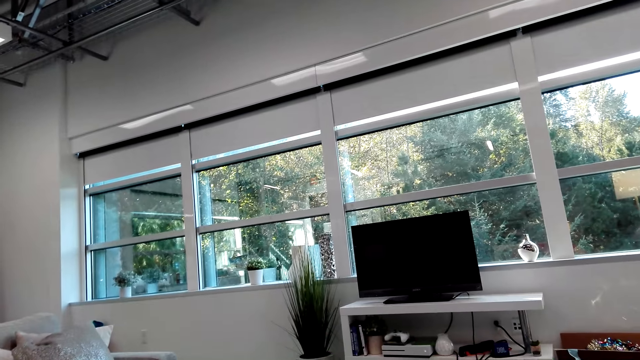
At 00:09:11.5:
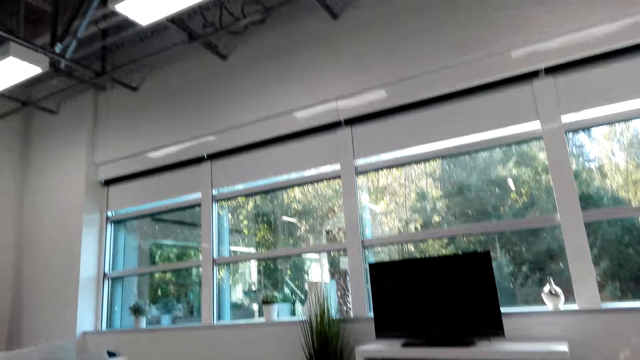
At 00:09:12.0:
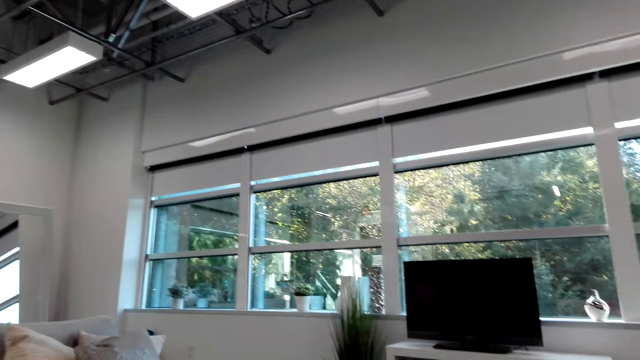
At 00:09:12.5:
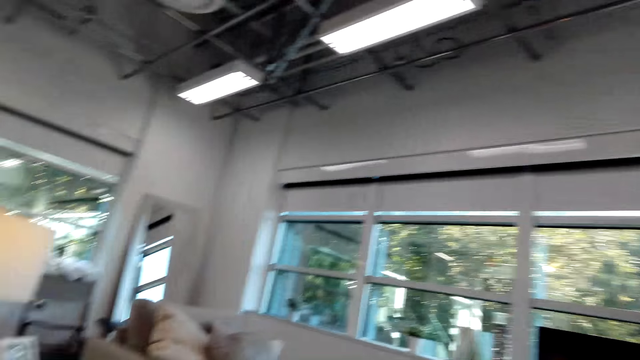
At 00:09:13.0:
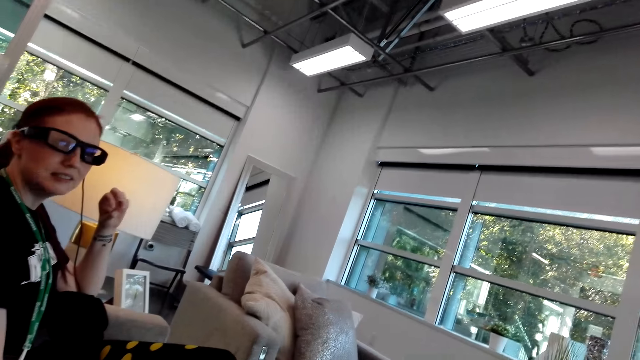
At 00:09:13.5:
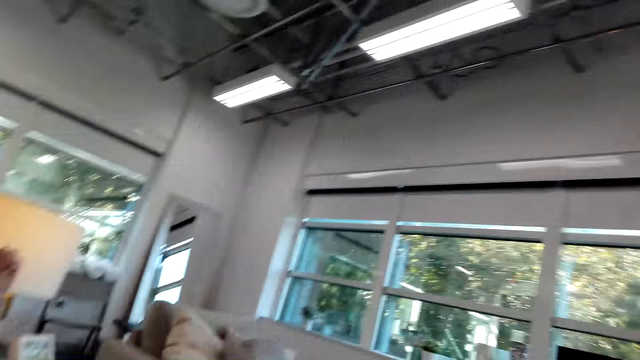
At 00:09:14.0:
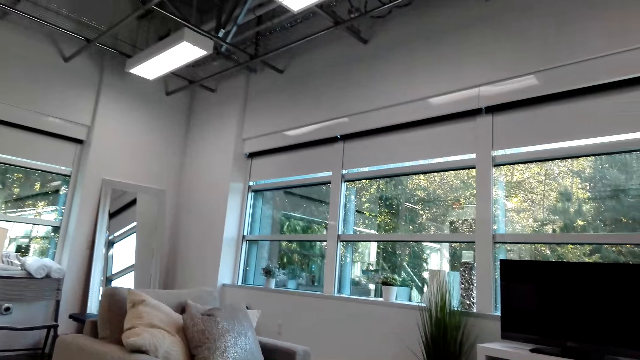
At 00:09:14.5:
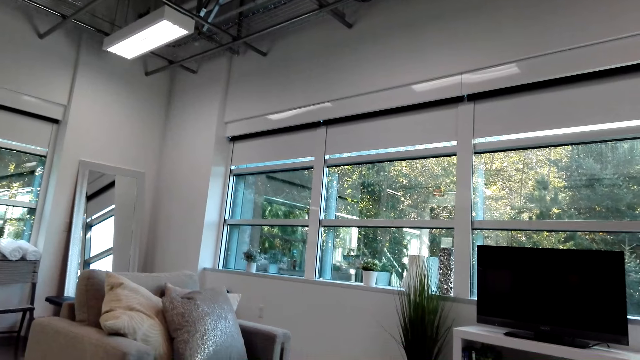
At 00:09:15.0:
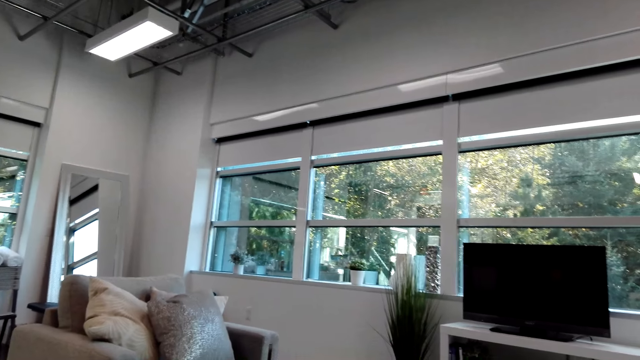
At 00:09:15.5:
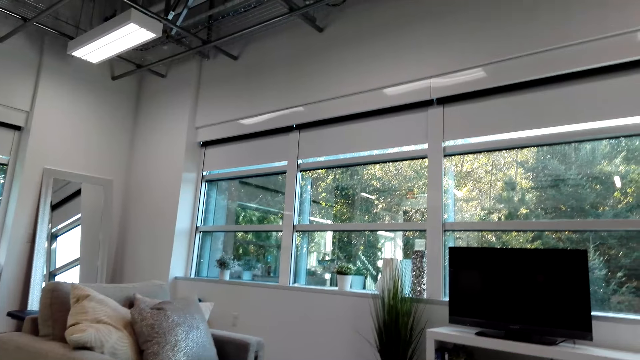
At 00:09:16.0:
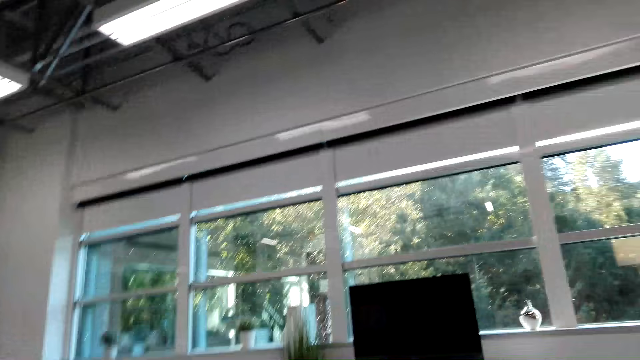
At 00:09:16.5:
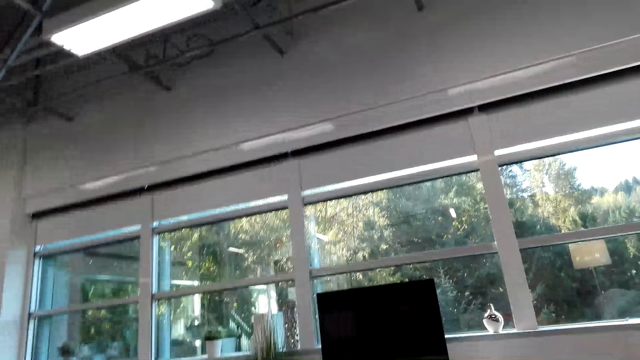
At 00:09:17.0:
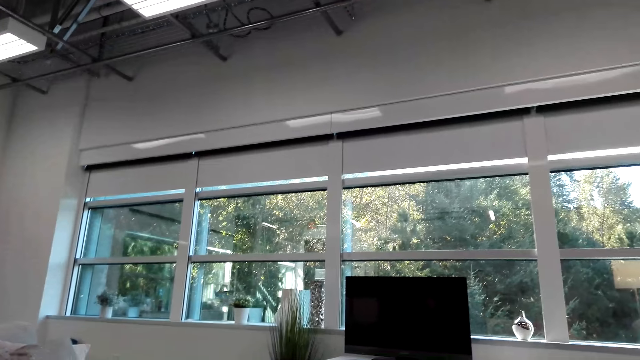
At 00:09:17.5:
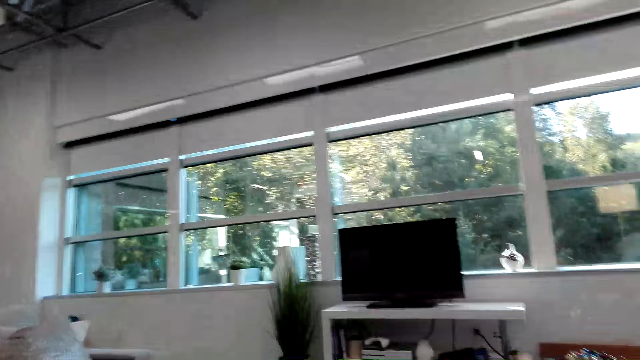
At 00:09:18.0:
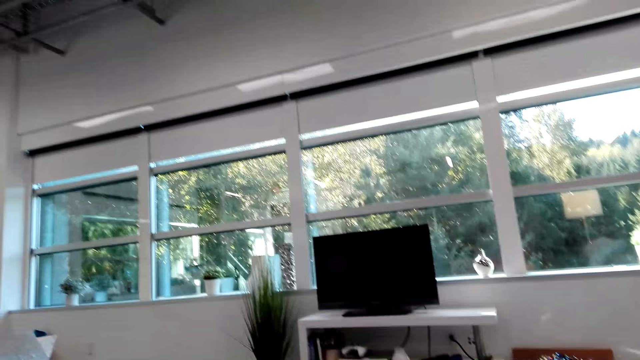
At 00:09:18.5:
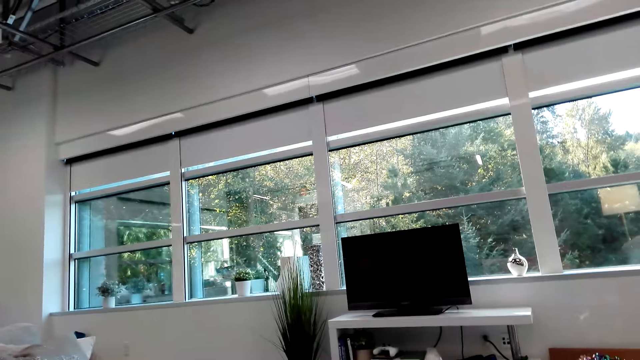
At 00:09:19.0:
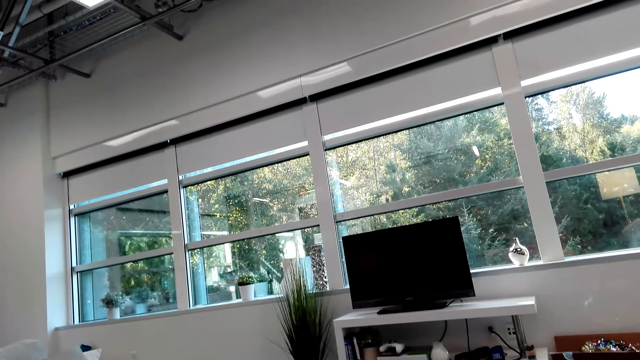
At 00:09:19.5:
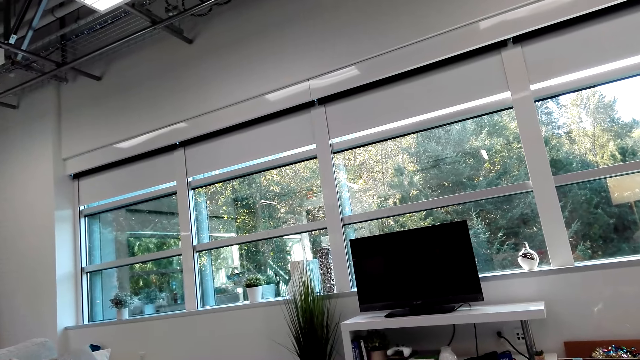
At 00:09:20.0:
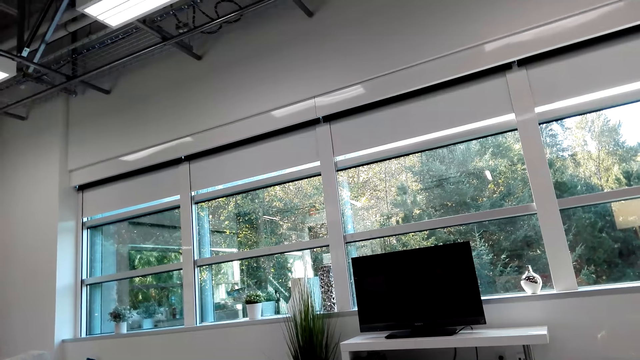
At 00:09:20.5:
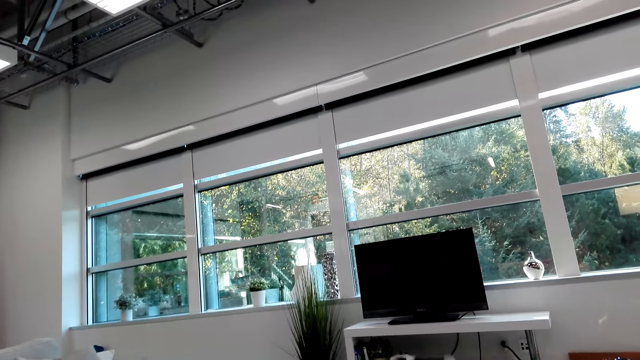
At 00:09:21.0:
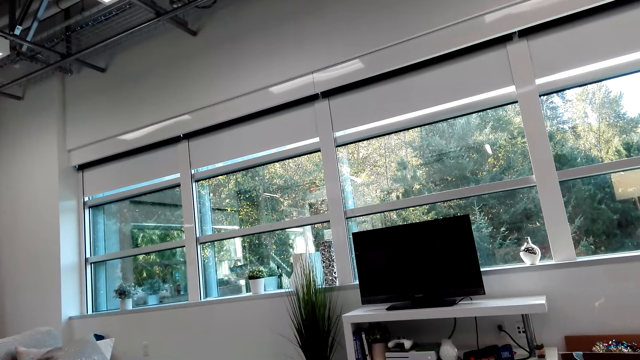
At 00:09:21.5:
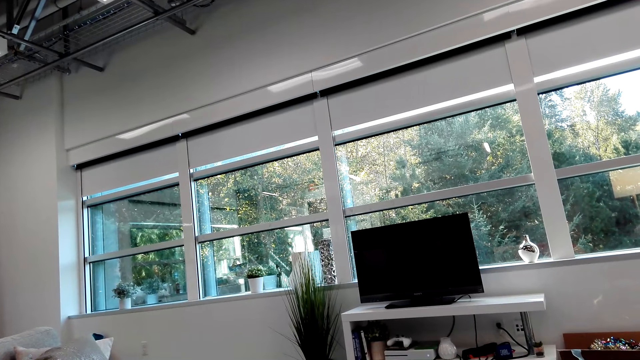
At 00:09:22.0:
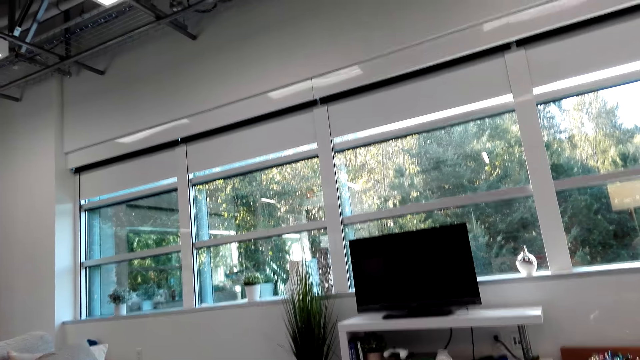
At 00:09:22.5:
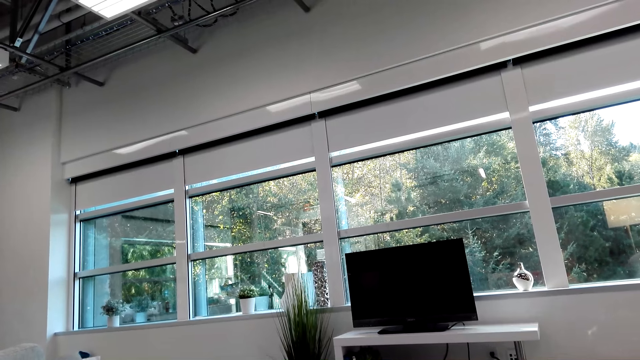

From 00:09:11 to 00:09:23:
A person talks to the camera wearer. The camera wearer looks aside.

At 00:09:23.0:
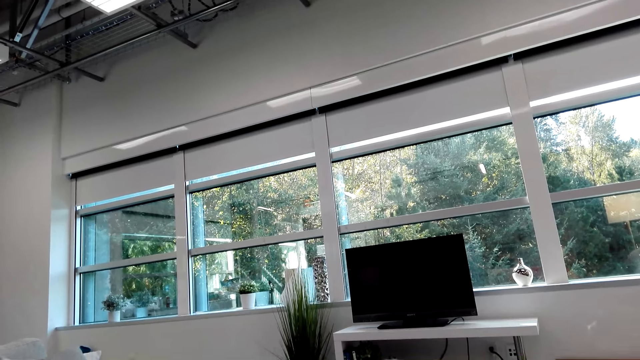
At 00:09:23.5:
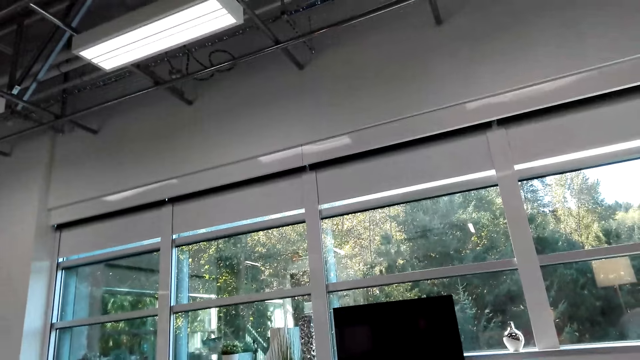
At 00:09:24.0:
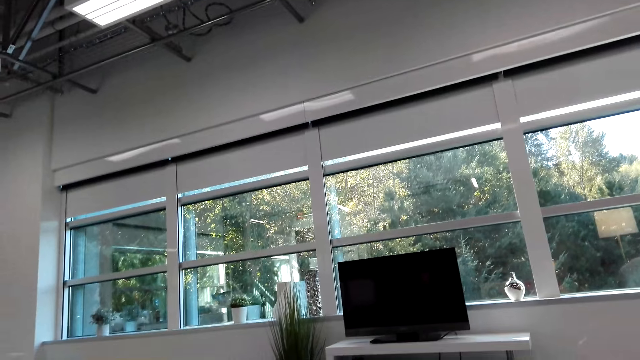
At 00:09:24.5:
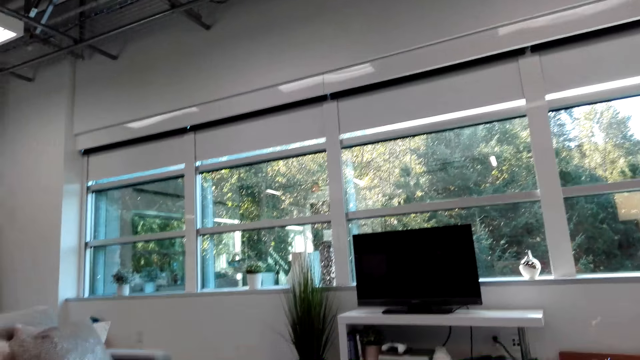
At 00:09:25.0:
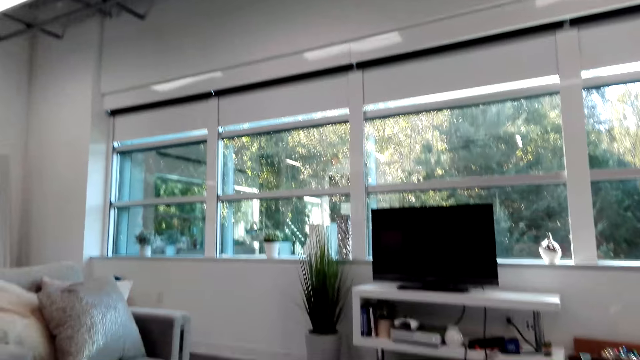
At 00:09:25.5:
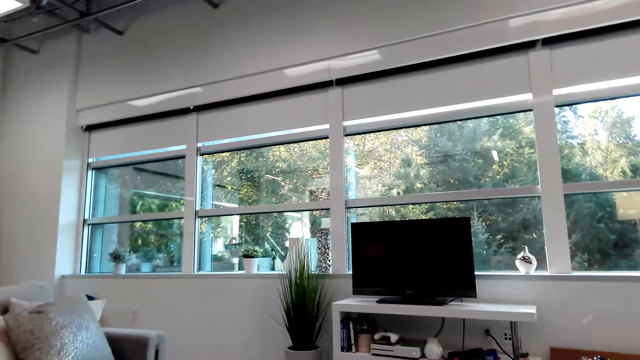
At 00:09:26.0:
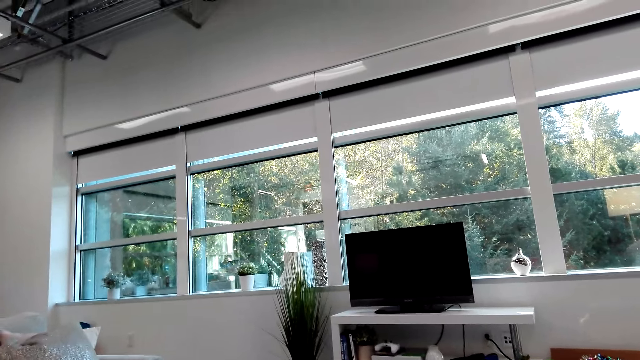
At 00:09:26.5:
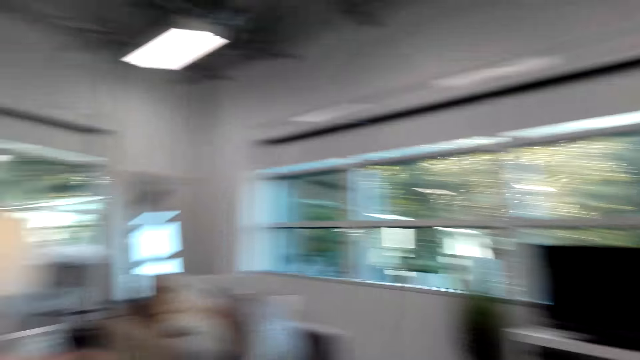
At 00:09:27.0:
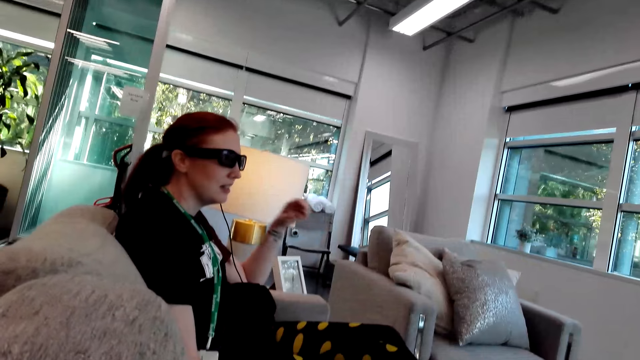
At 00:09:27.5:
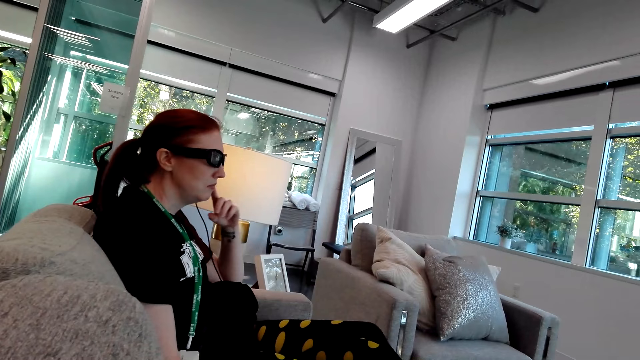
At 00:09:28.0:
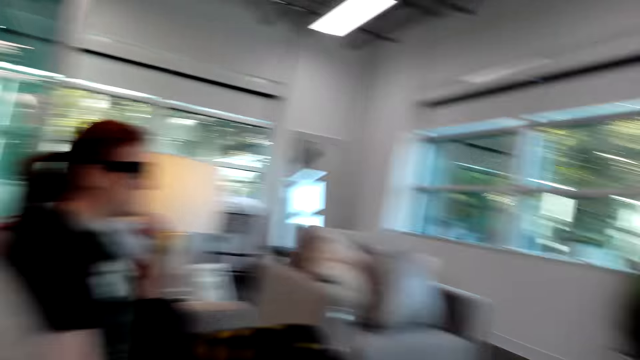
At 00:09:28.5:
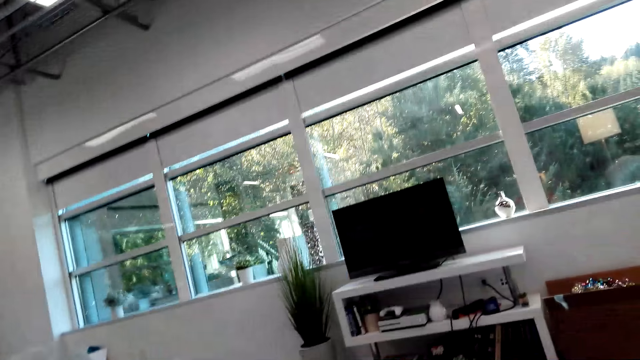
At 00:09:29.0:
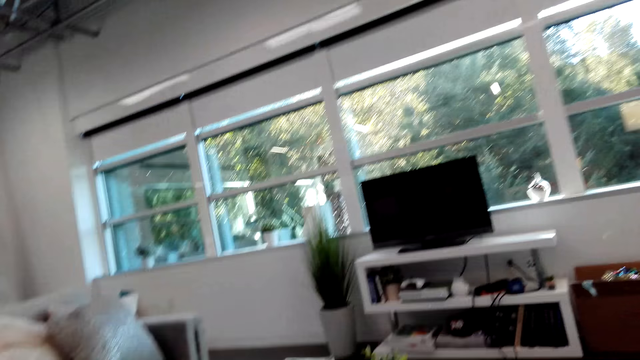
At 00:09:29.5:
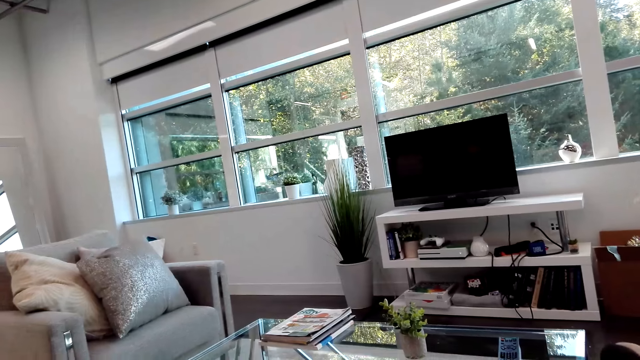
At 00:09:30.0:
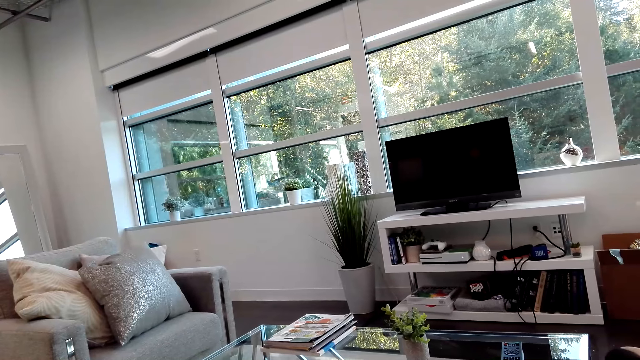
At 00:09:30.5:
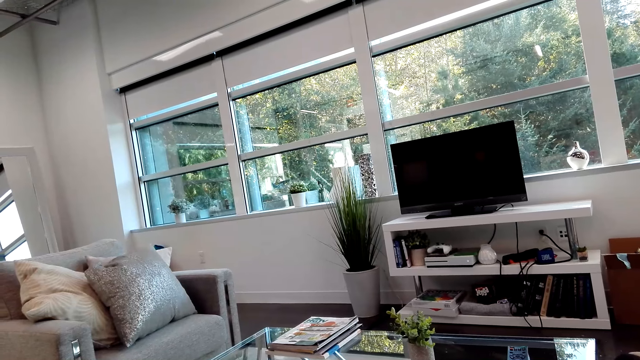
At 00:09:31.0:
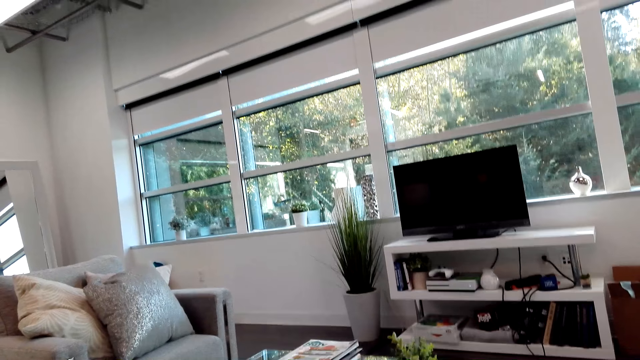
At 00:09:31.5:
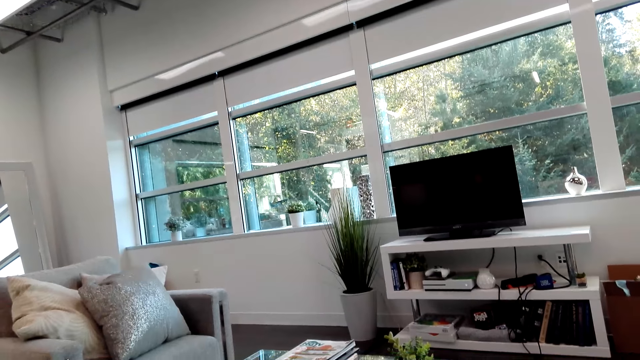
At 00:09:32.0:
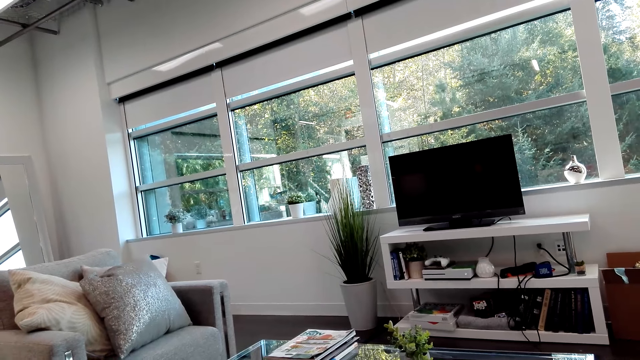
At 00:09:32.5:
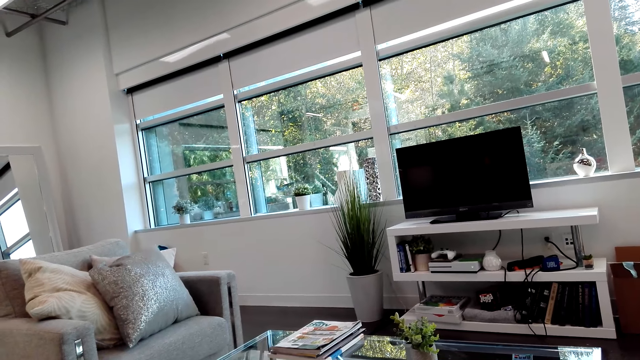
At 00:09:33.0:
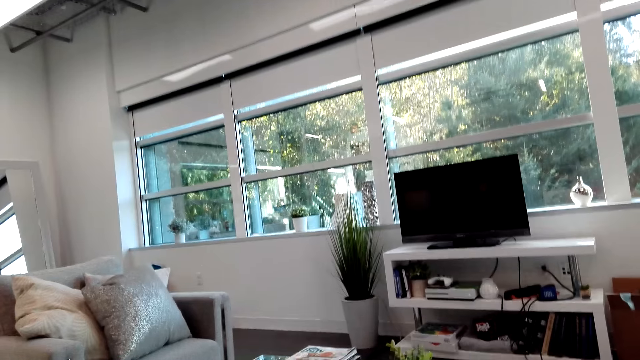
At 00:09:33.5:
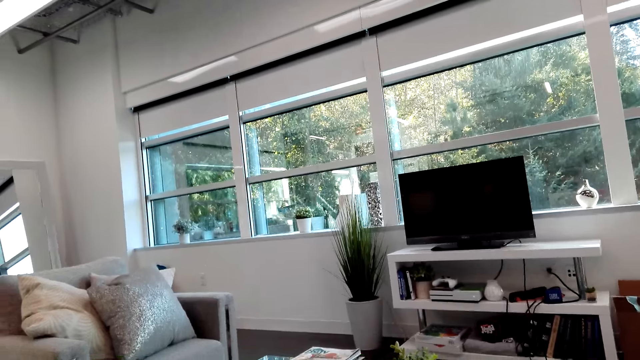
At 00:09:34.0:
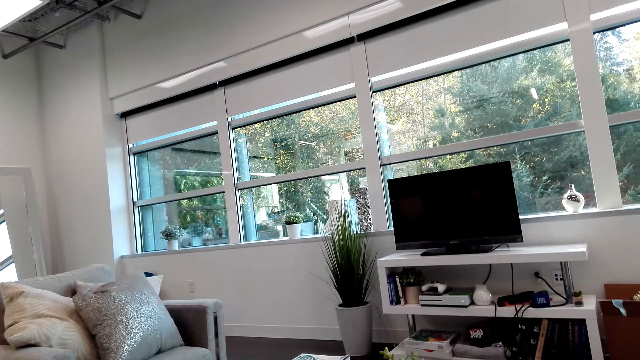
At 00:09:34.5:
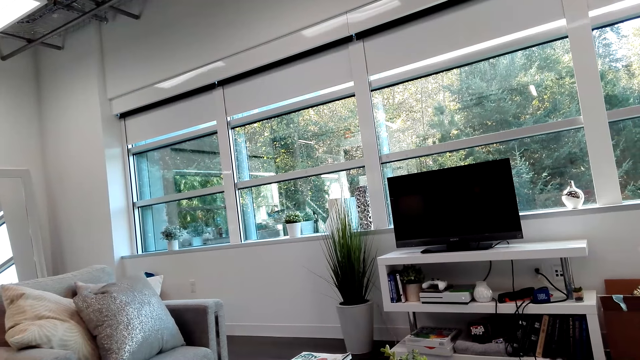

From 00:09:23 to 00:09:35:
The camera wearer looks at a person. They look aside.
